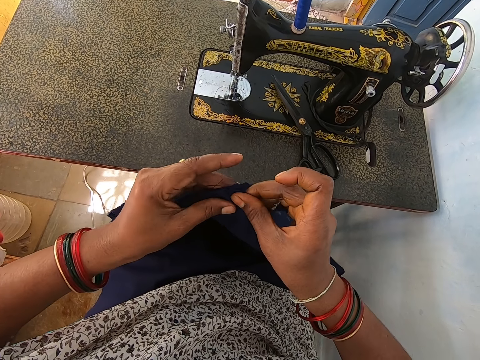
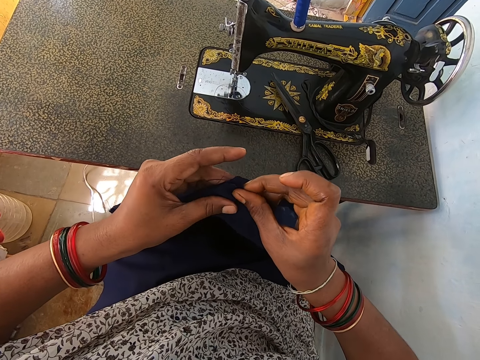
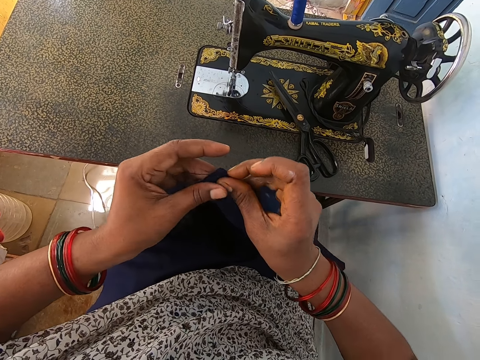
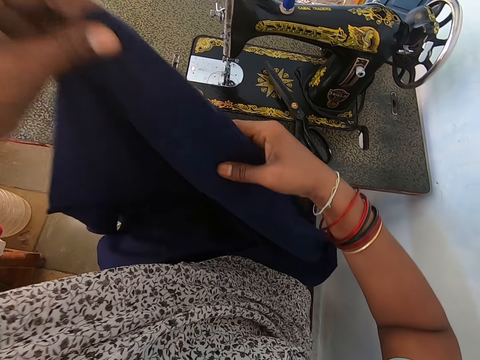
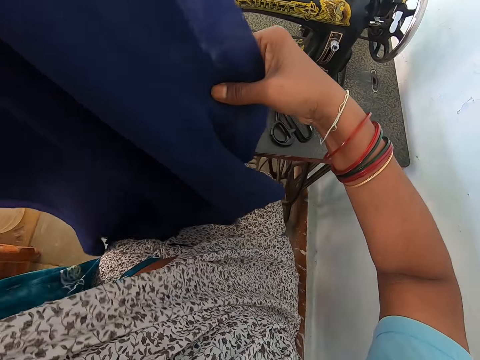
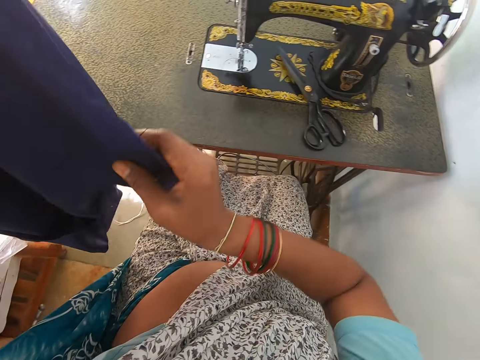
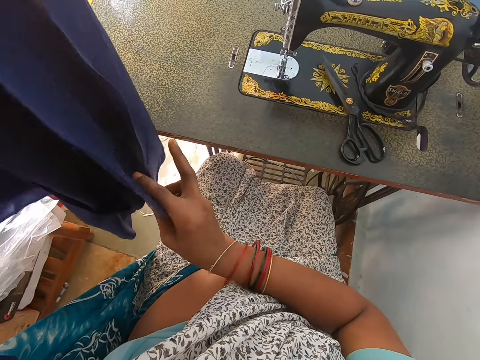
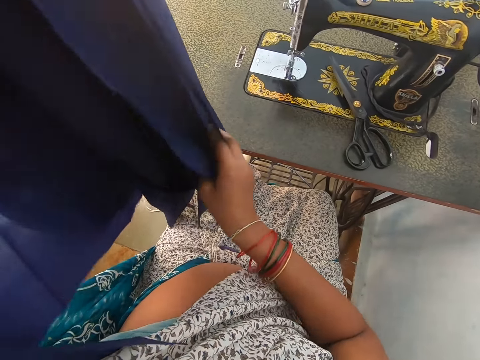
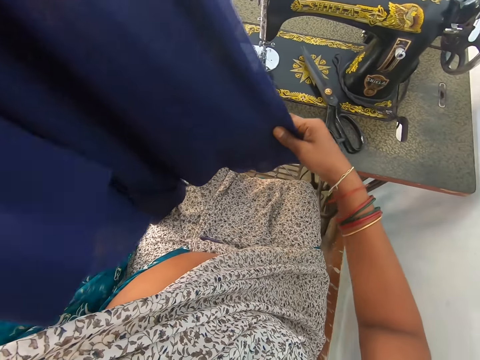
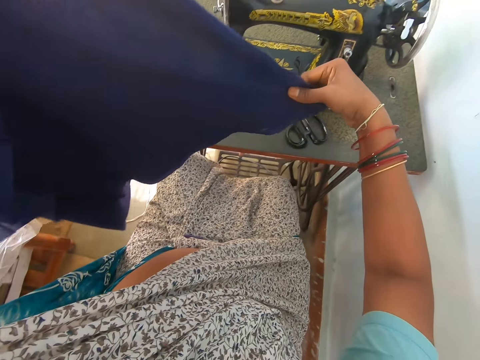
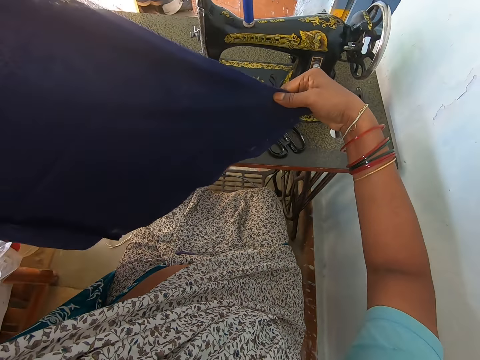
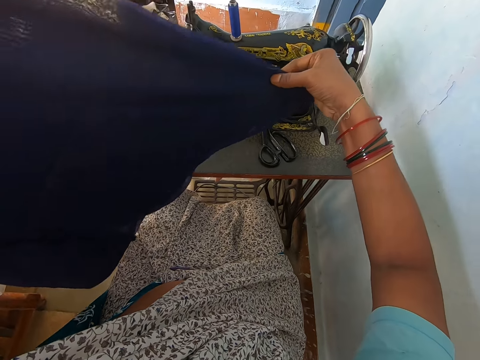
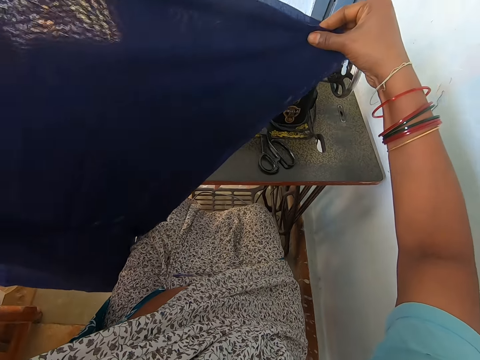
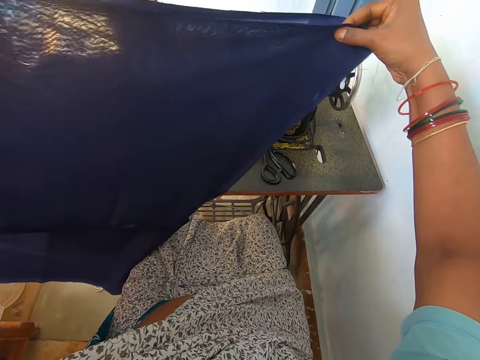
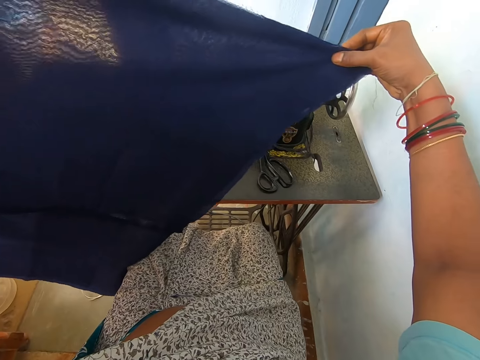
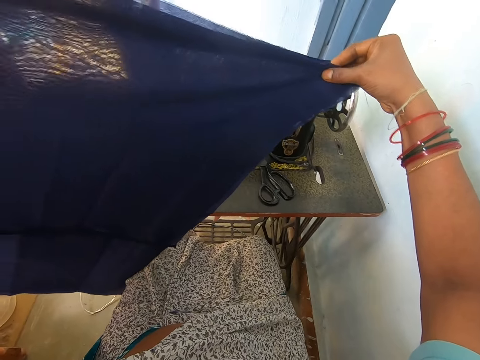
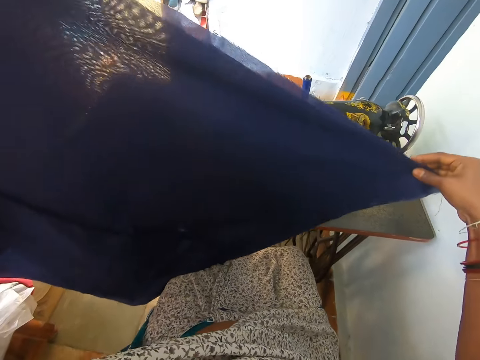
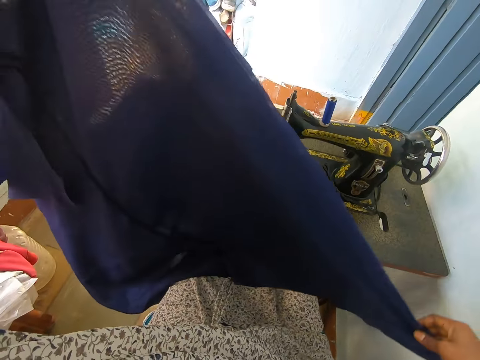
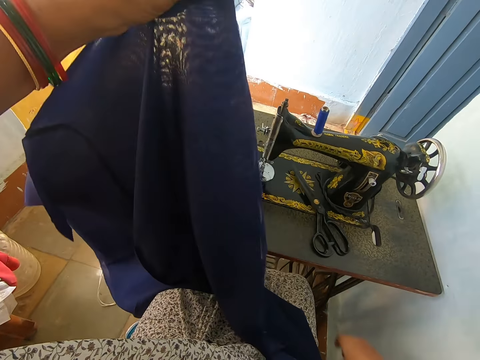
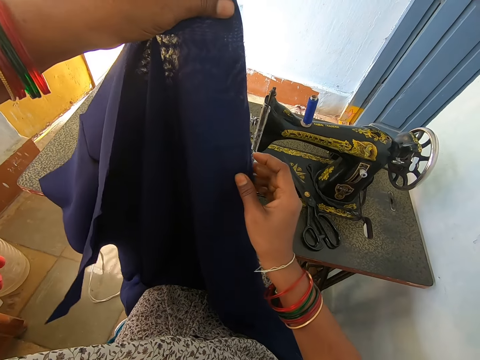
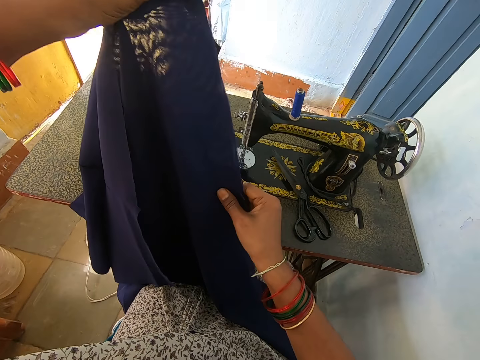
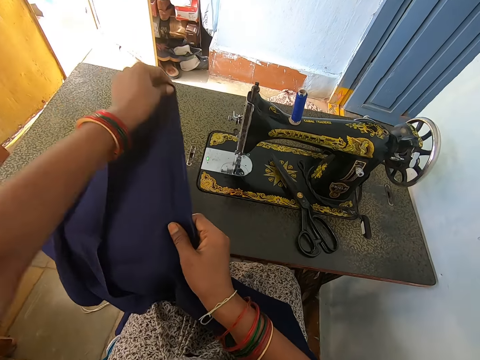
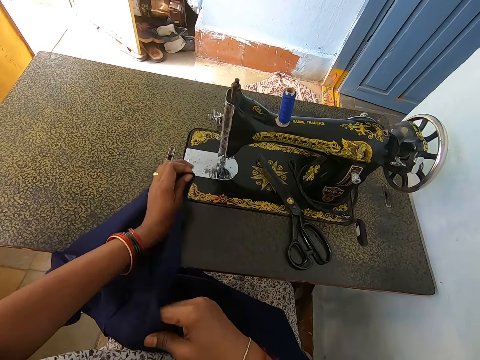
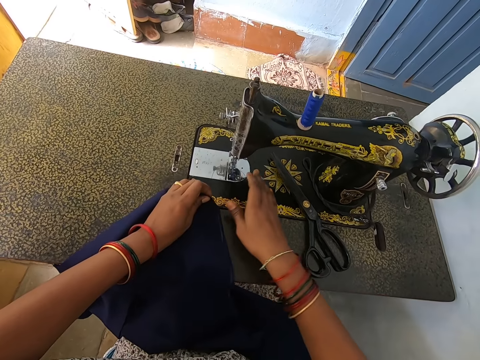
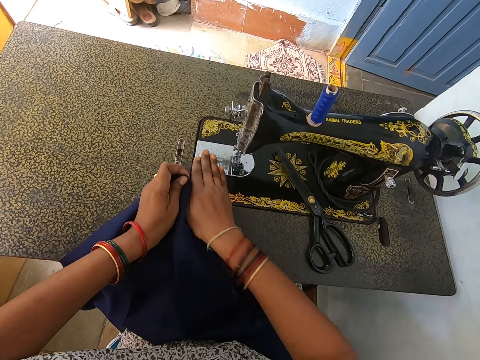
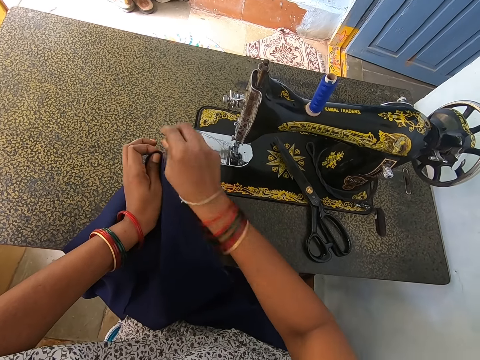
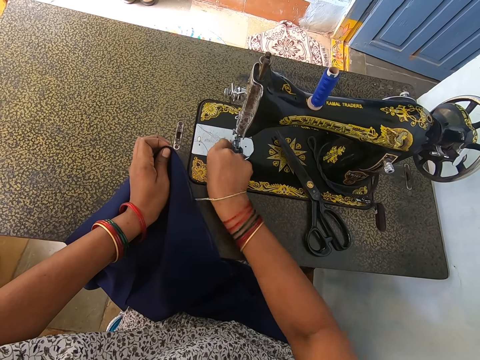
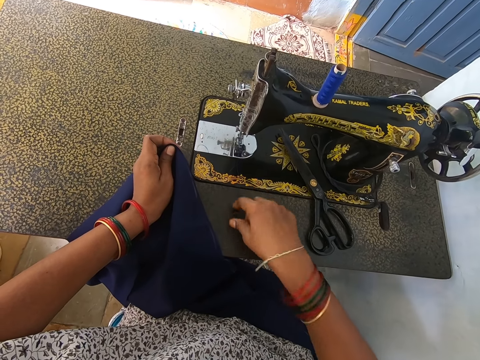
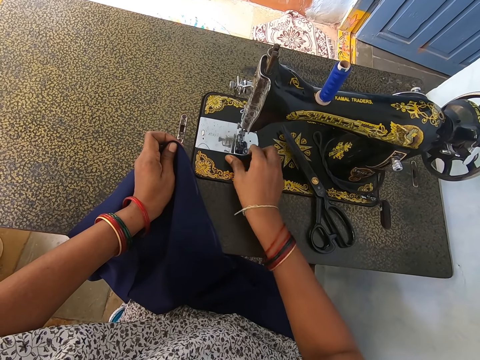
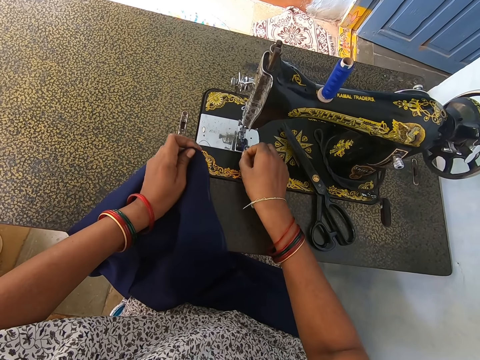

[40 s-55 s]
The camera wearer stretches the fabric. They remove dust from the sewing machine.

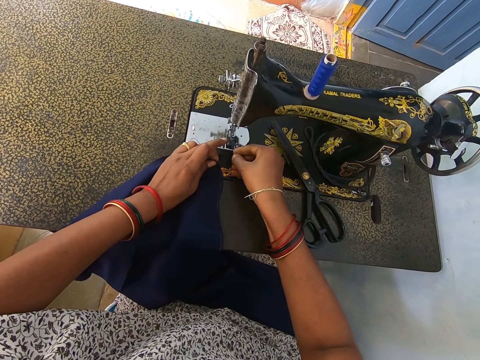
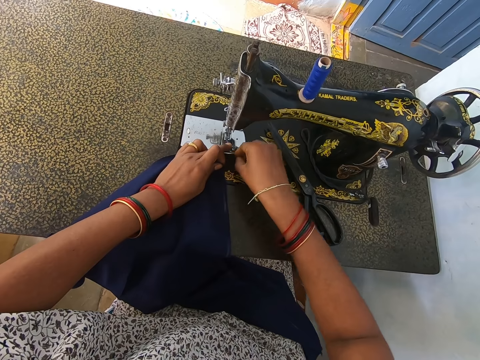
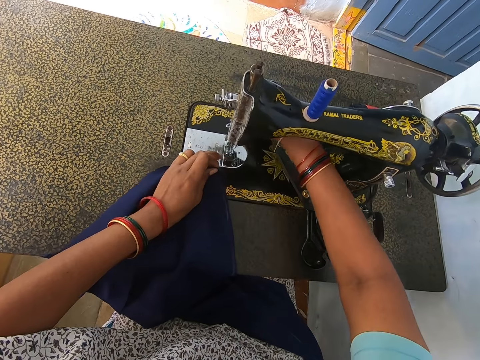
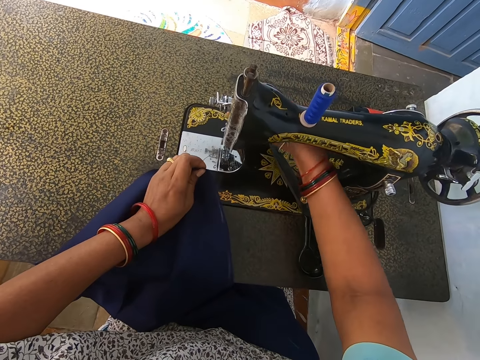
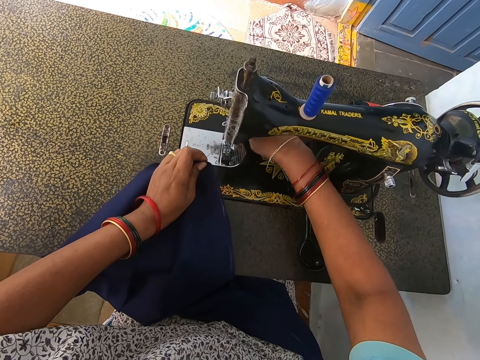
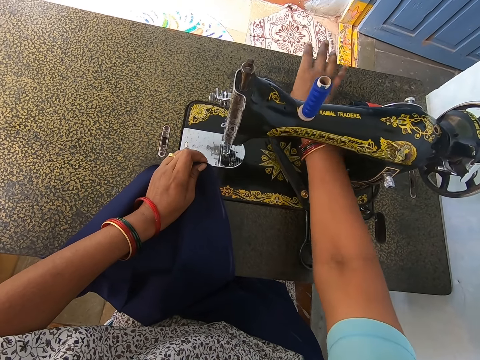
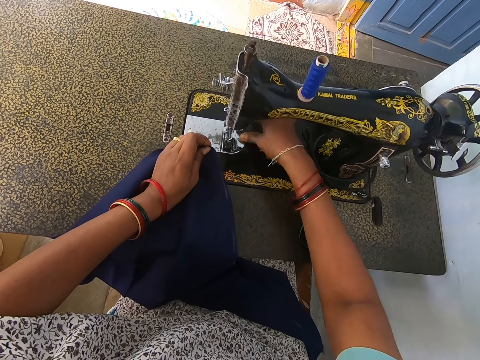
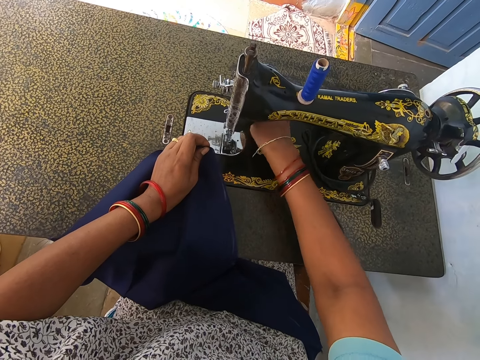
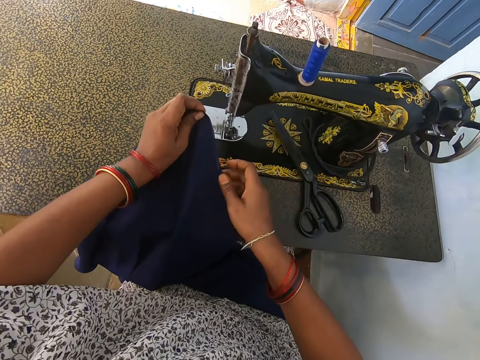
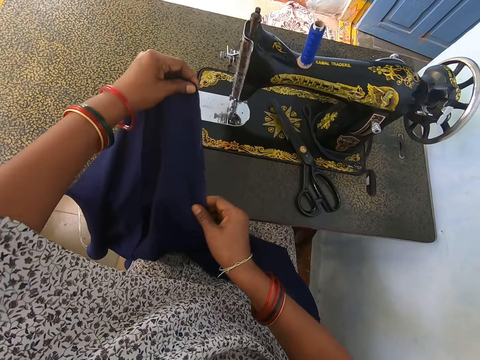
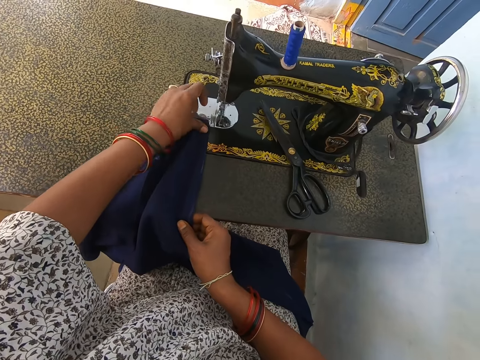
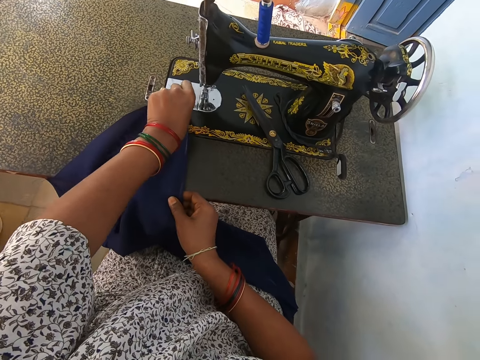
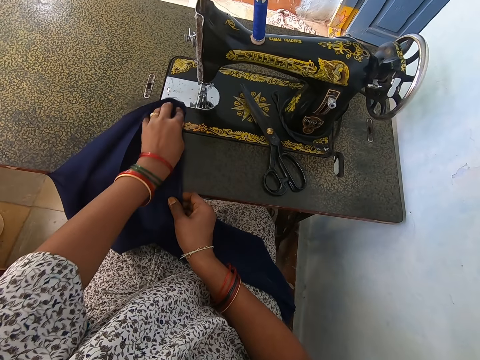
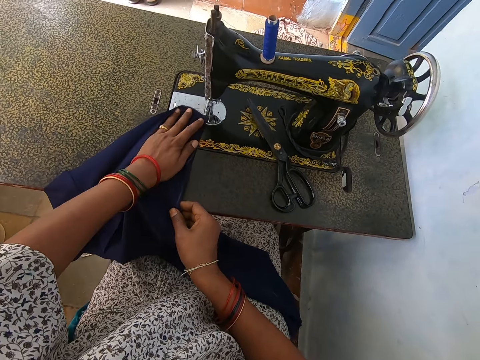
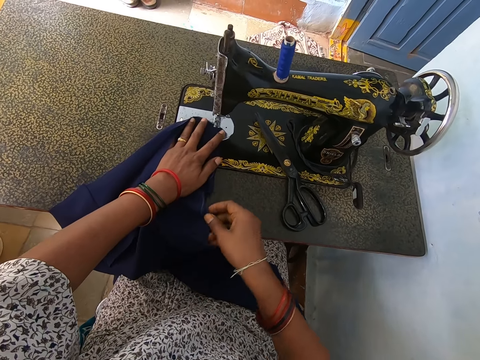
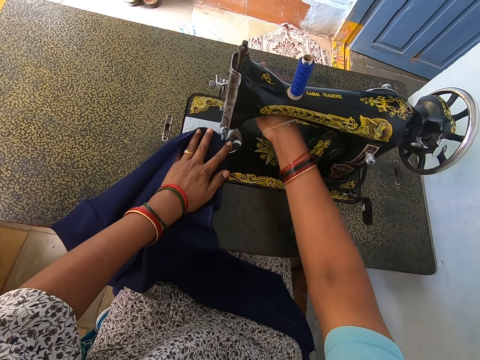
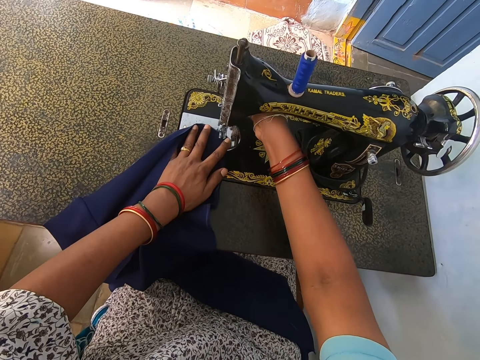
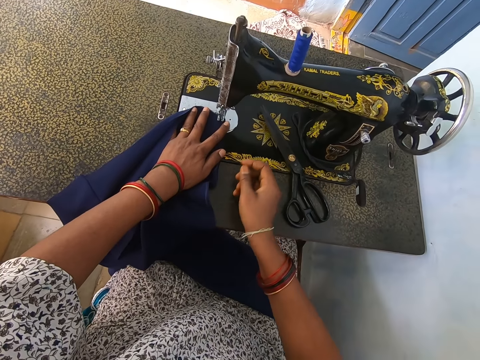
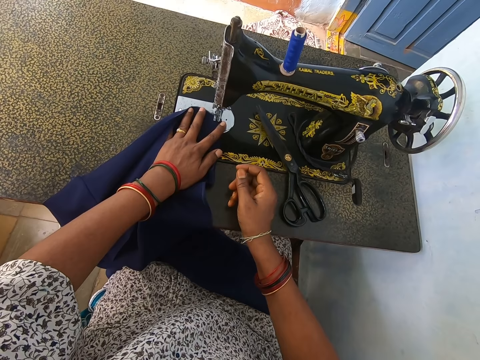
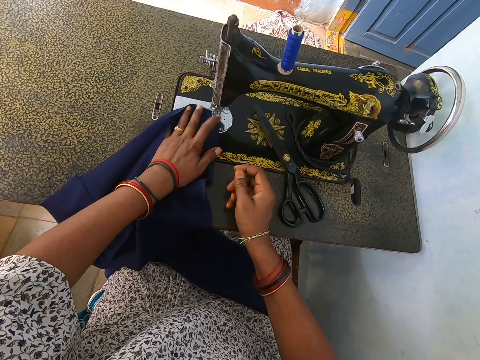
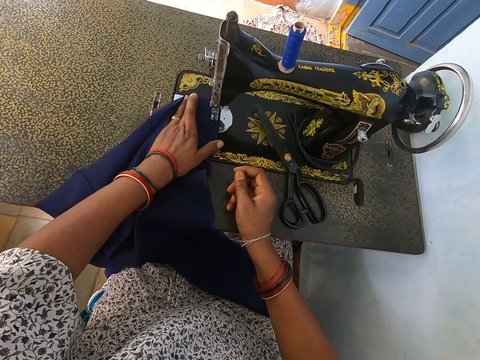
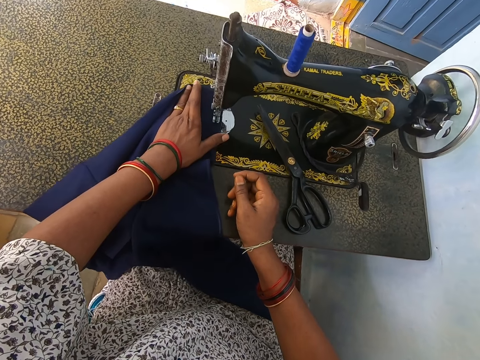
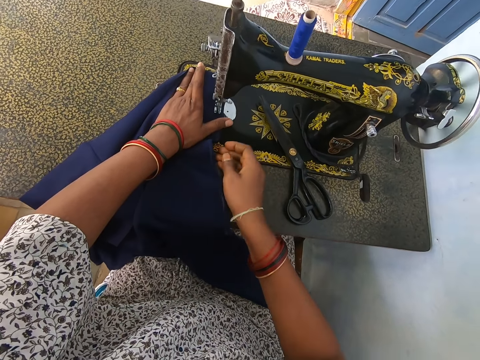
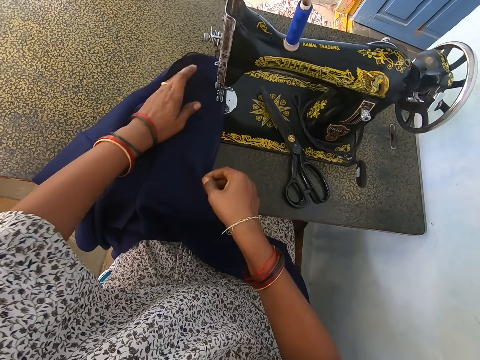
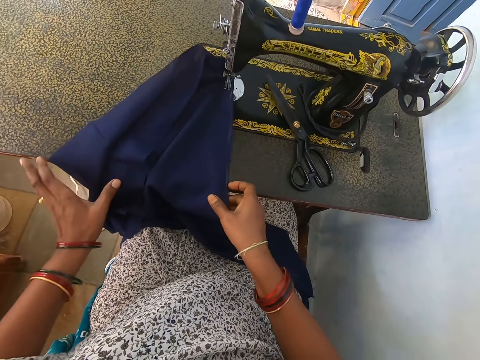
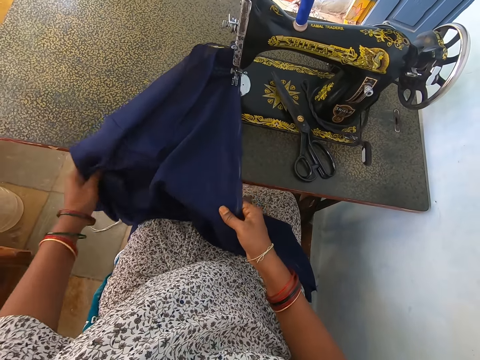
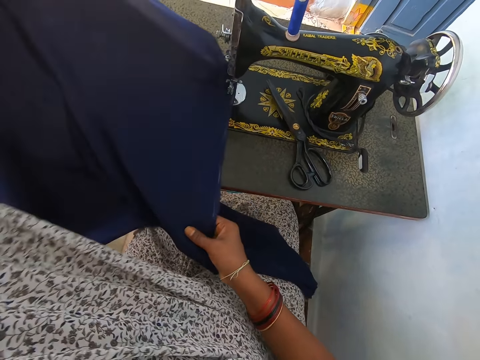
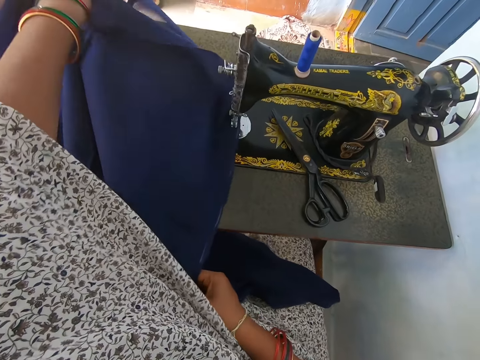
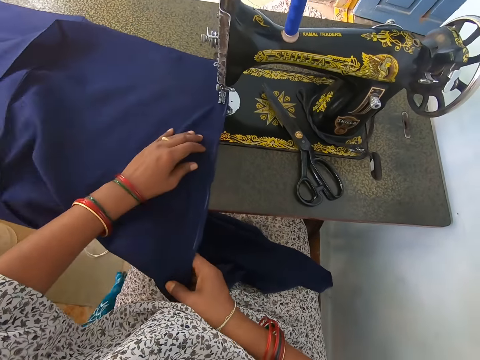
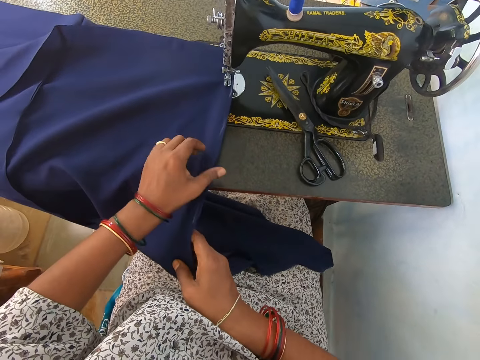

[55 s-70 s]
The camera wearer touches the thread. They put the fabric on a sewing machine. They sew the fabric. They spread a cloth.
